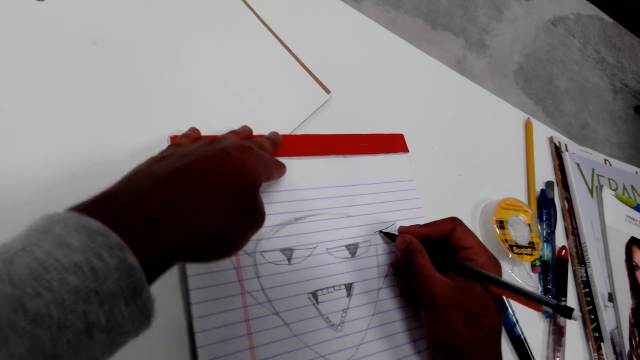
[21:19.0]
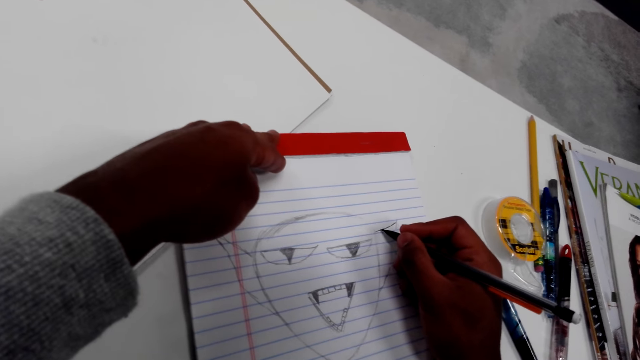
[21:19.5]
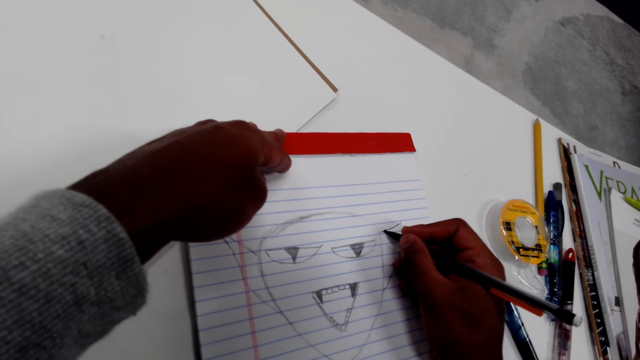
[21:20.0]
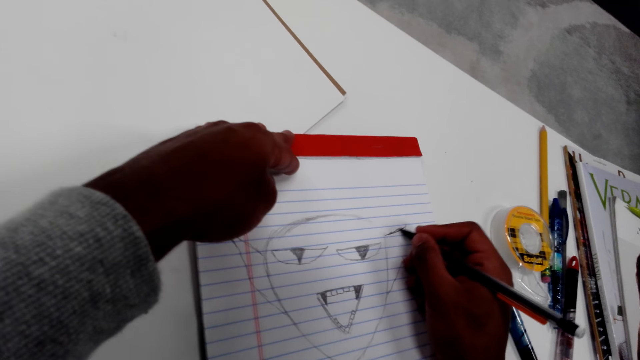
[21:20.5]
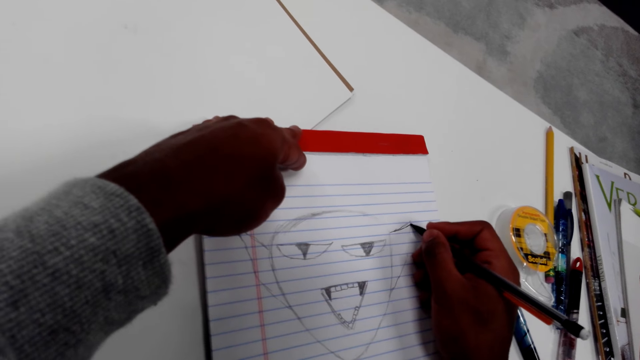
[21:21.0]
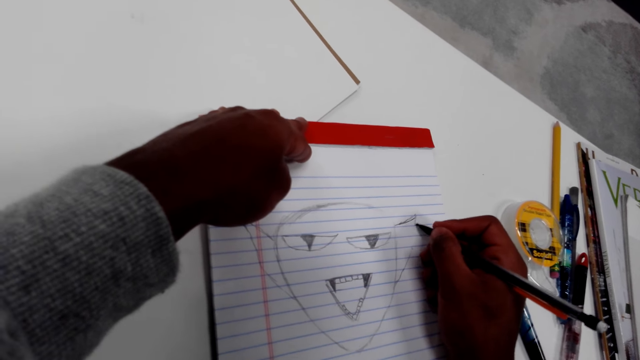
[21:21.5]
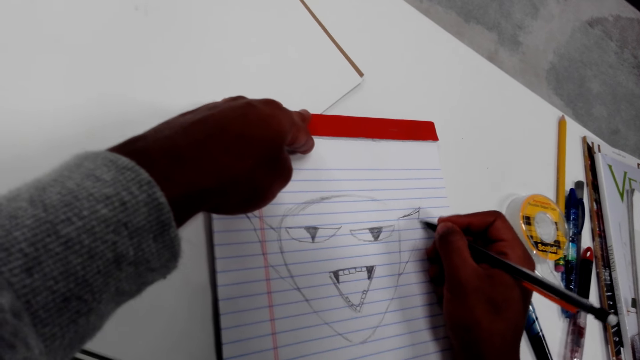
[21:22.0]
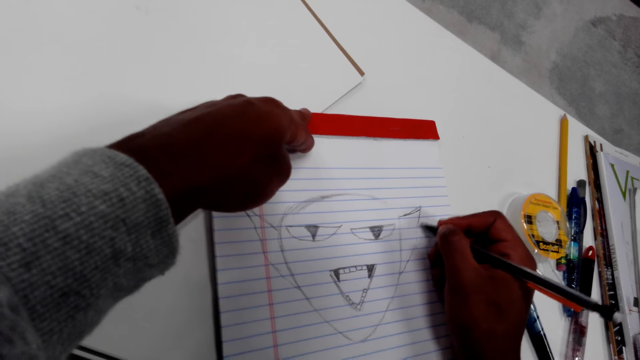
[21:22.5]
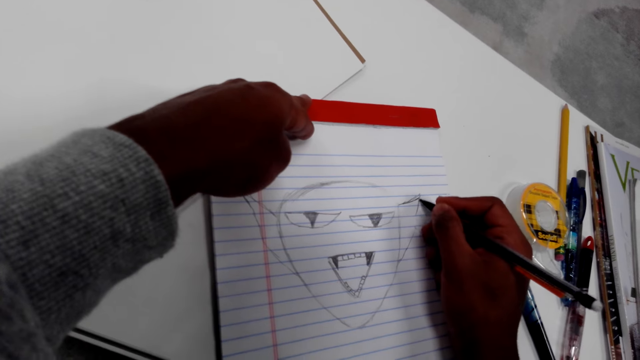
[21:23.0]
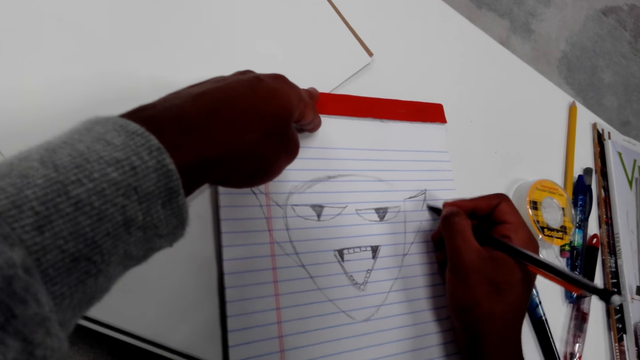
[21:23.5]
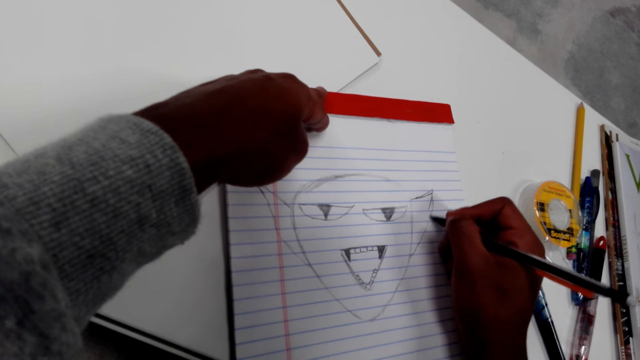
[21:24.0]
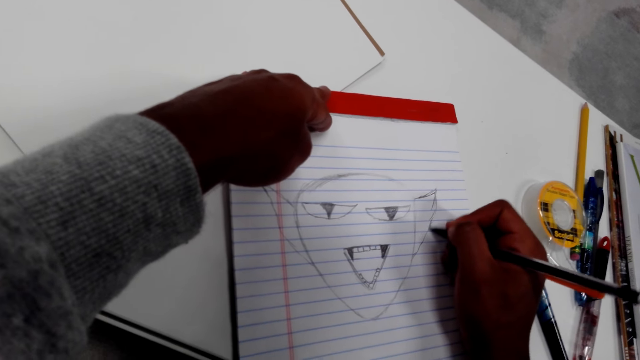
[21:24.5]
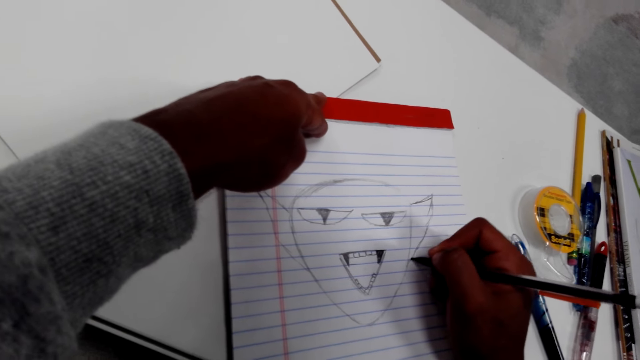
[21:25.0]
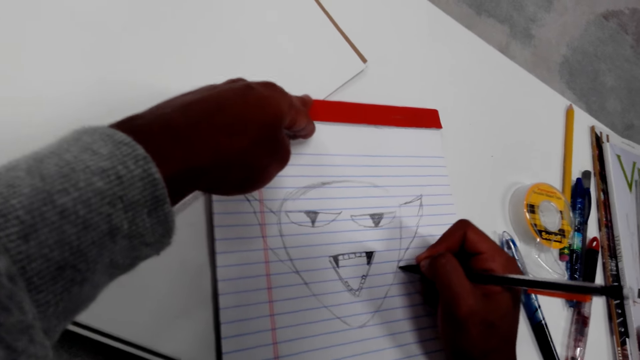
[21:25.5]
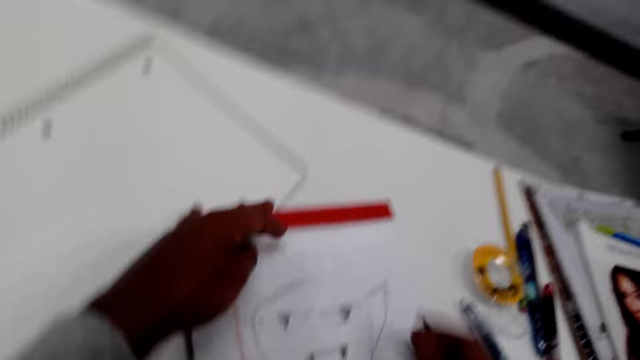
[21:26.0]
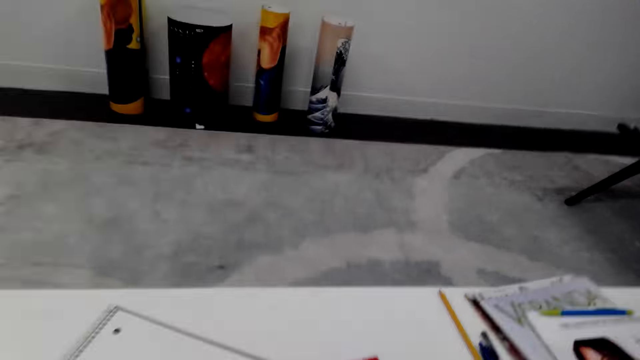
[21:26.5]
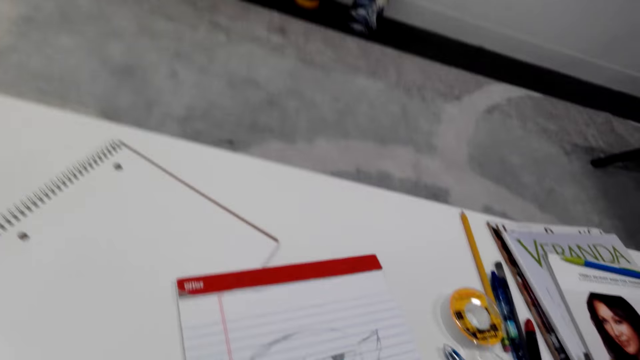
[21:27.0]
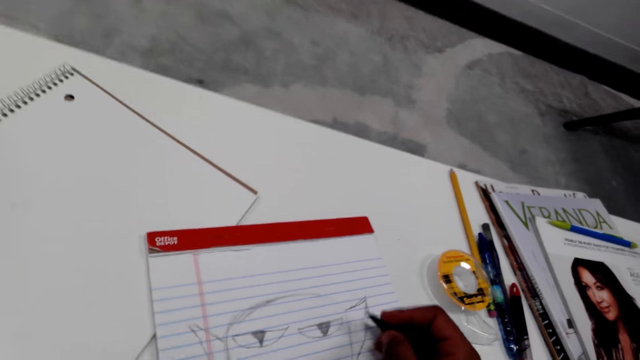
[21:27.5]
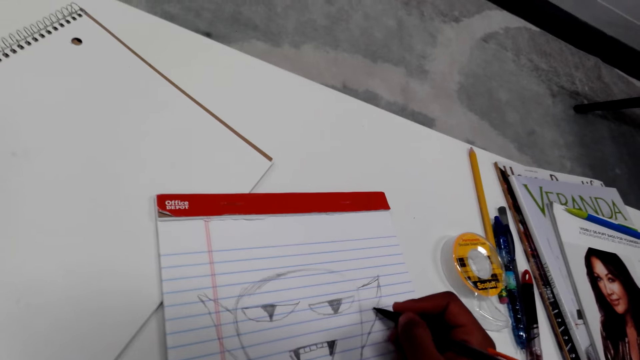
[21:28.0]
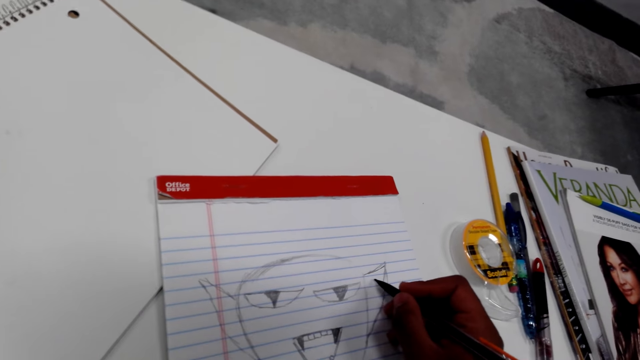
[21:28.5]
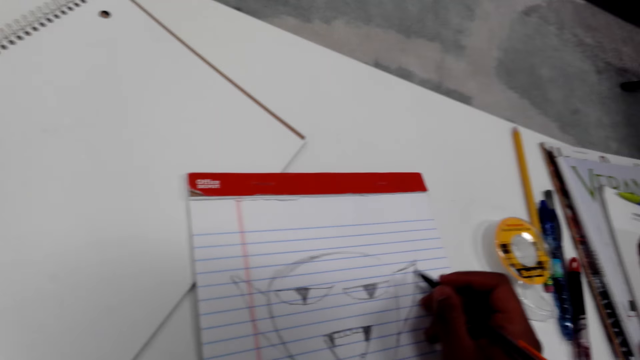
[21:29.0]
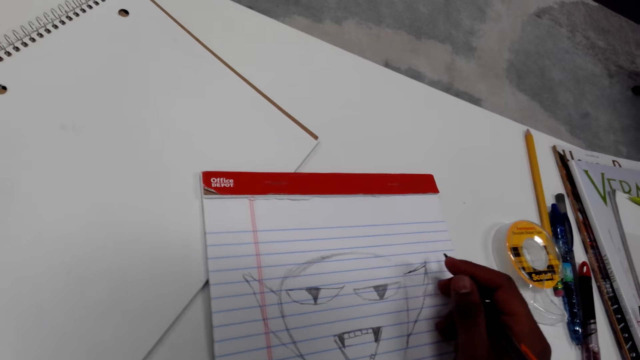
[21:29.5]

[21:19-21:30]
The camera wearer draws on the paper. They look around. They draw on the paper.

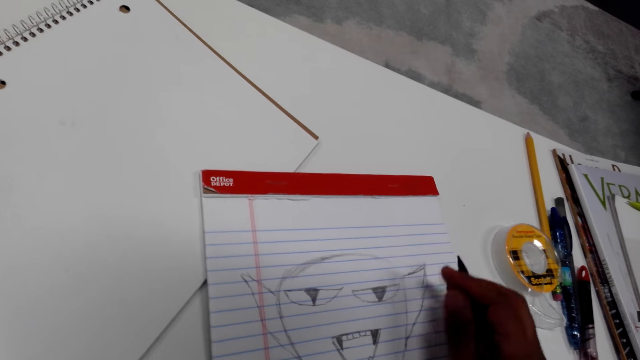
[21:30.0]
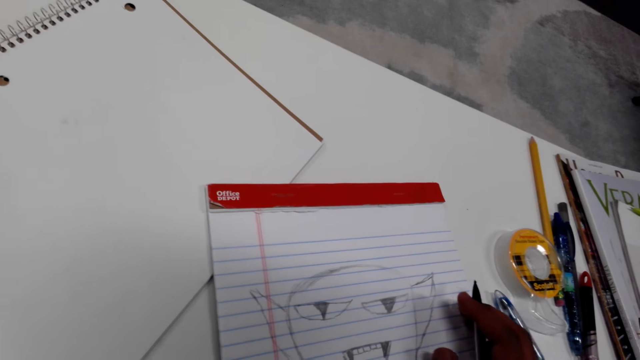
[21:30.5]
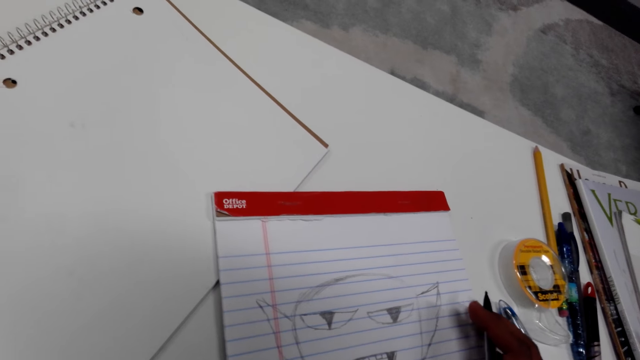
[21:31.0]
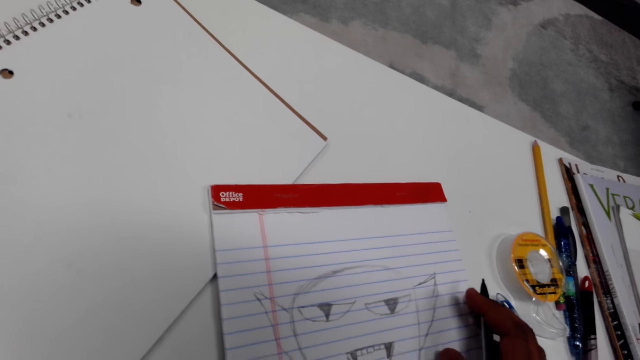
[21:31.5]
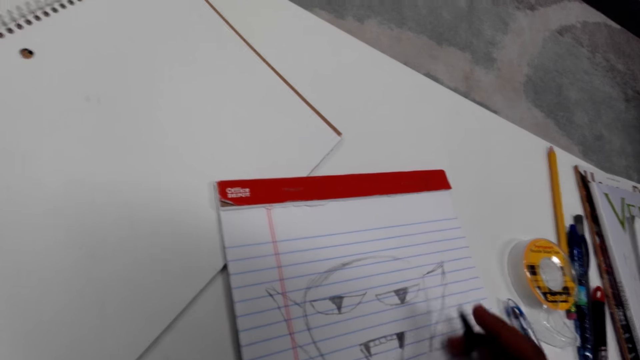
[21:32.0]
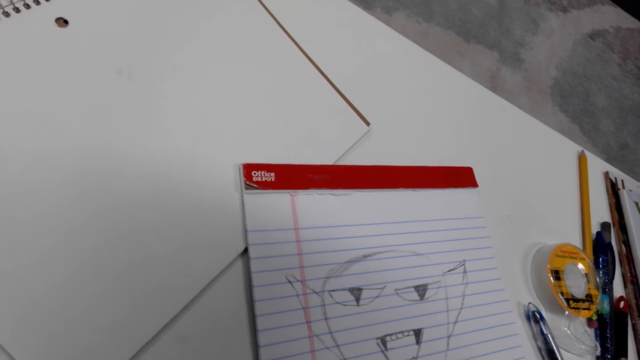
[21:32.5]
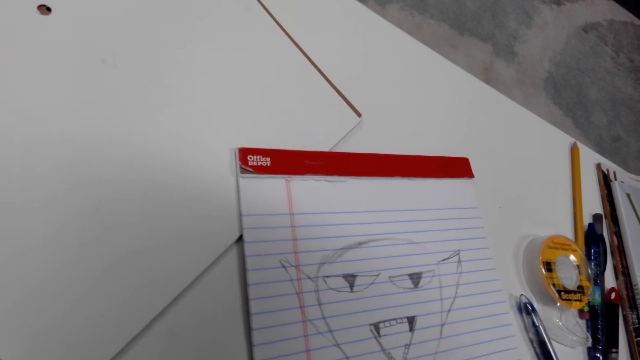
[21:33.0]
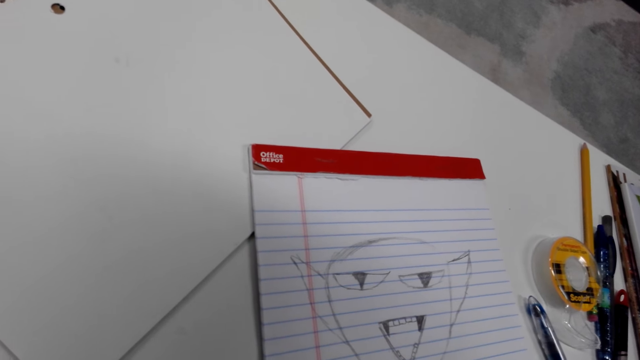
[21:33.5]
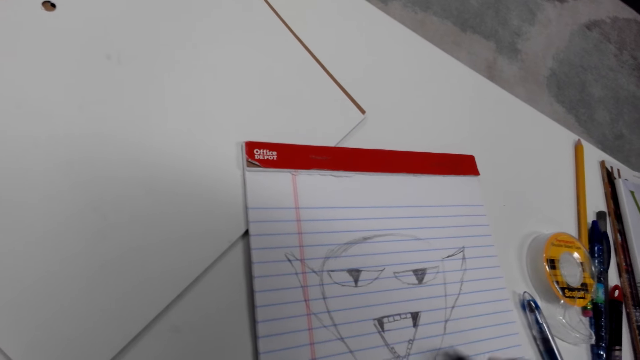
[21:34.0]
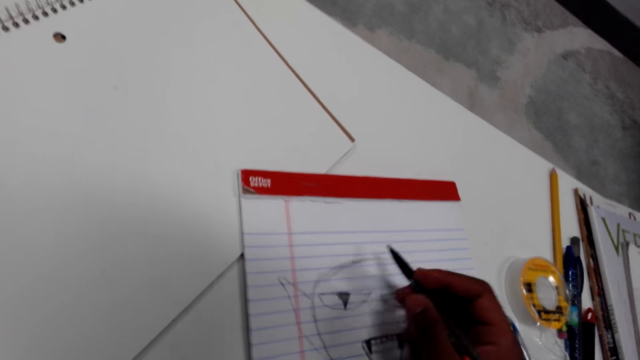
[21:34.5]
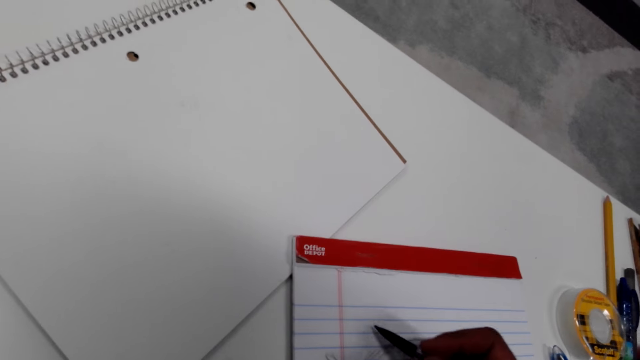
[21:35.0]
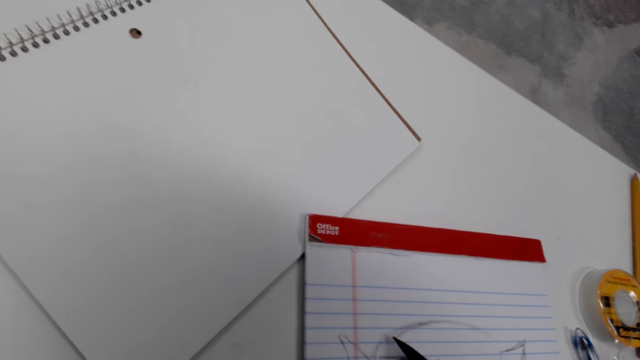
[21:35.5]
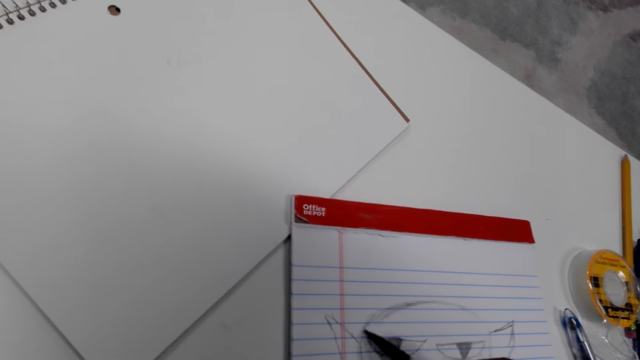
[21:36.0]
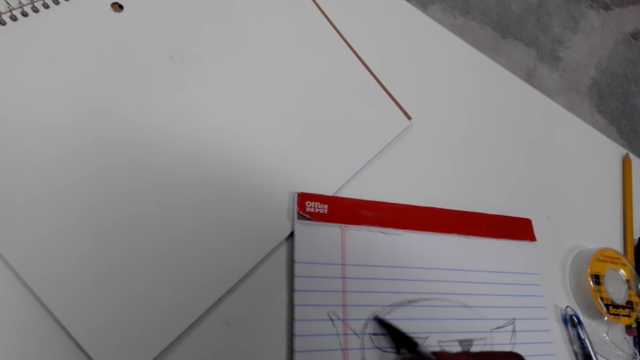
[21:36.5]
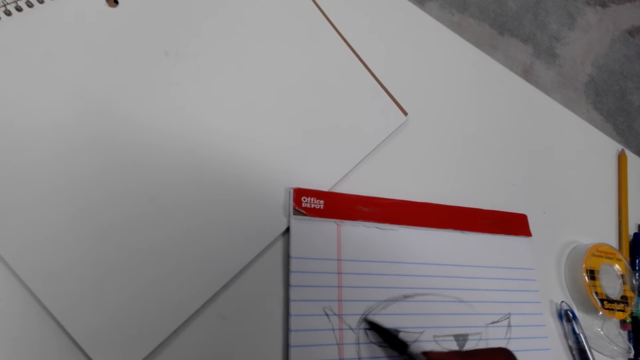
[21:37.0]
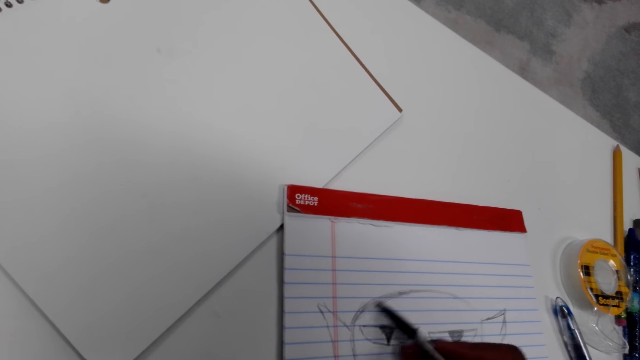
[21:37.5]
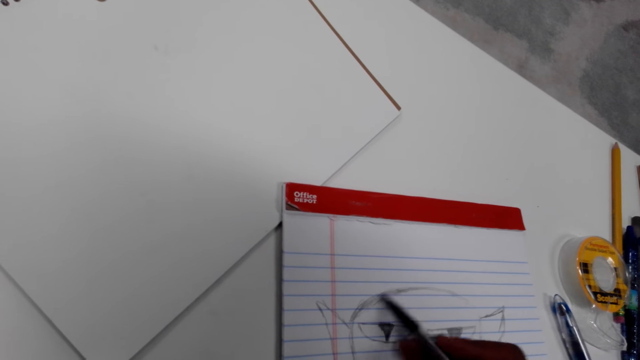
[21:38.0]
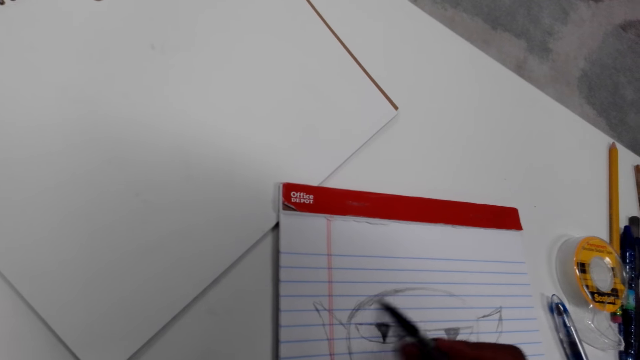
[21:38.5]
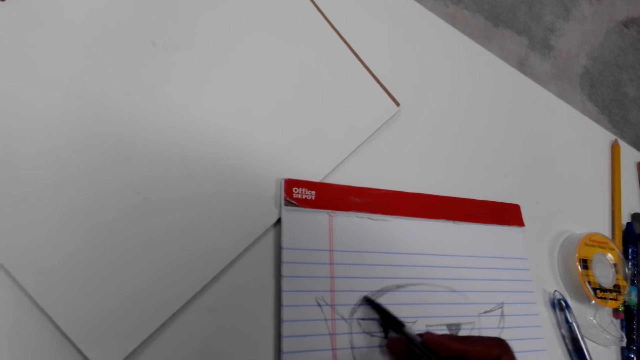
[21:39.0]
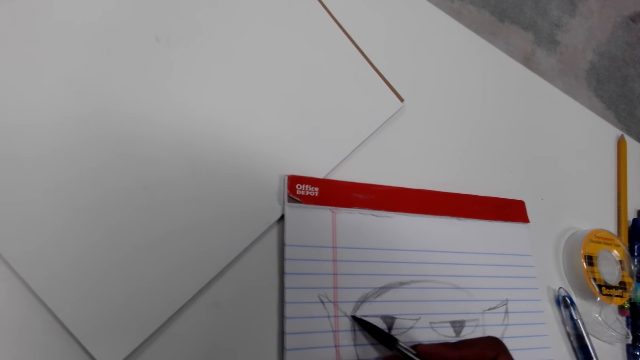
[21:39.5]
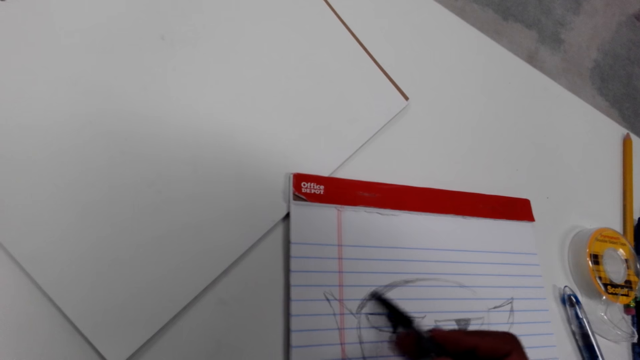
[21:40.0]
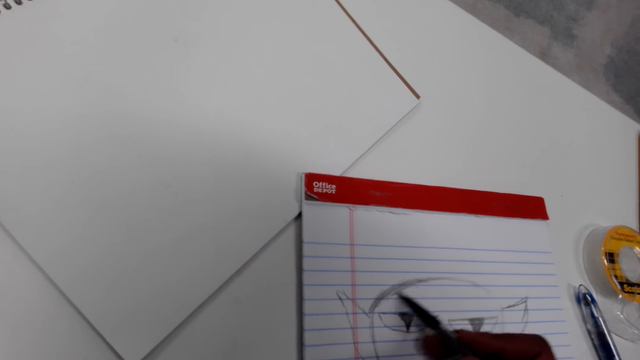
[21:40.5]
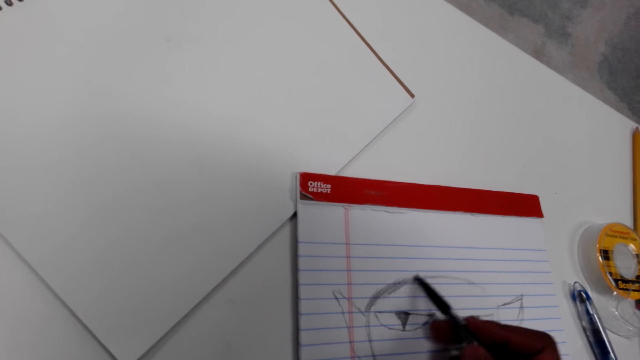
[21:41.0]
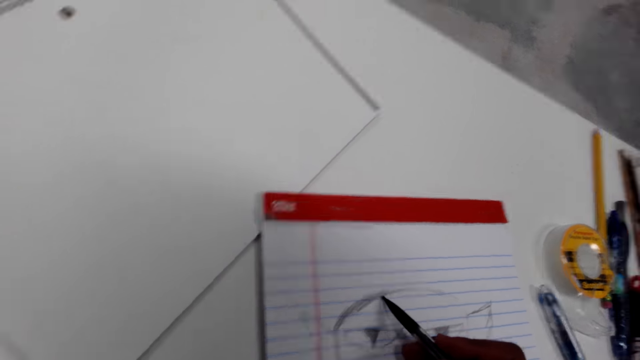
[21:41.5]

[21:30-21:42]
The camera wearer looks on the drawing. They turn the book. They draw on the paper. They draw on the paper again.
